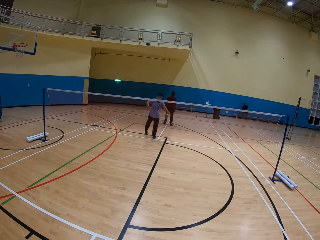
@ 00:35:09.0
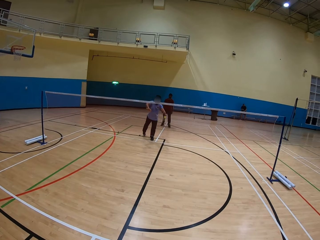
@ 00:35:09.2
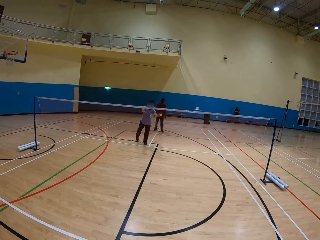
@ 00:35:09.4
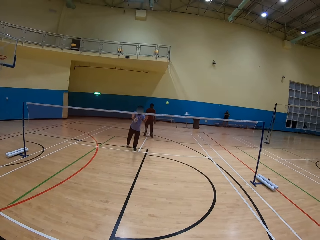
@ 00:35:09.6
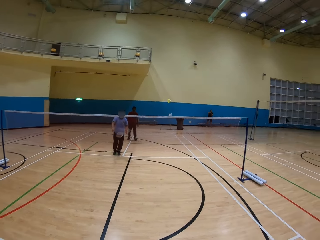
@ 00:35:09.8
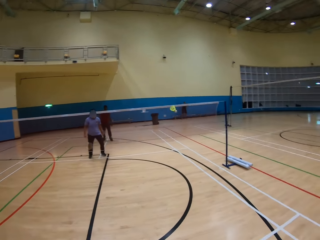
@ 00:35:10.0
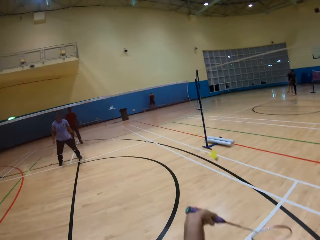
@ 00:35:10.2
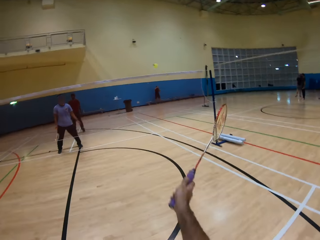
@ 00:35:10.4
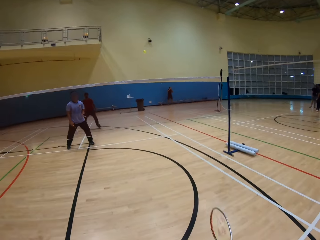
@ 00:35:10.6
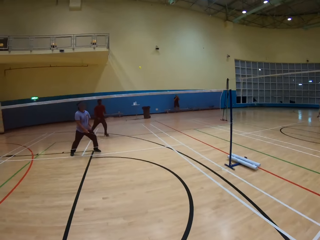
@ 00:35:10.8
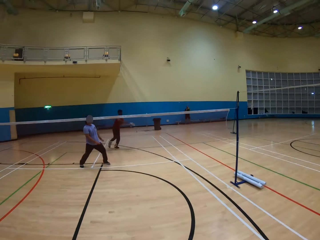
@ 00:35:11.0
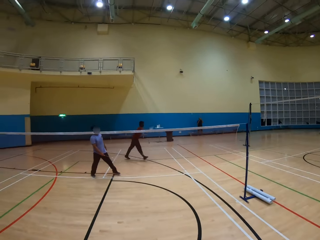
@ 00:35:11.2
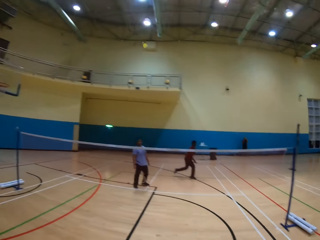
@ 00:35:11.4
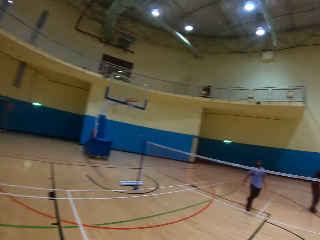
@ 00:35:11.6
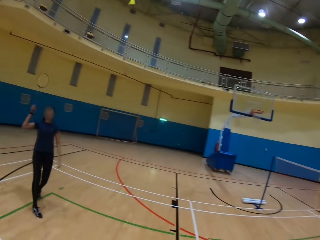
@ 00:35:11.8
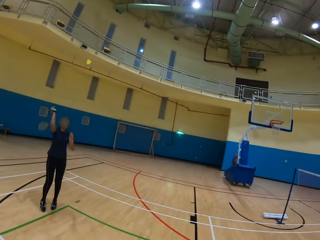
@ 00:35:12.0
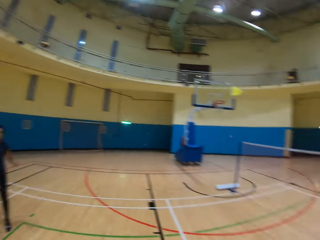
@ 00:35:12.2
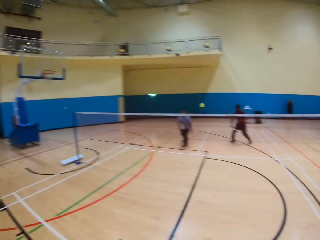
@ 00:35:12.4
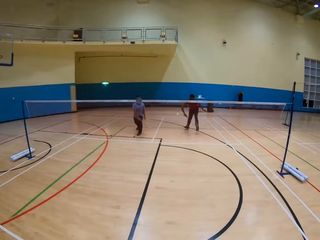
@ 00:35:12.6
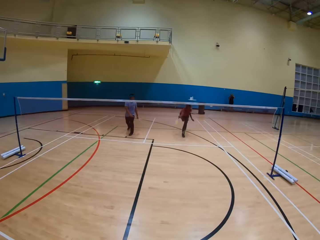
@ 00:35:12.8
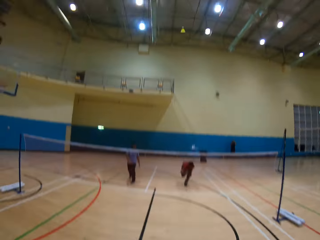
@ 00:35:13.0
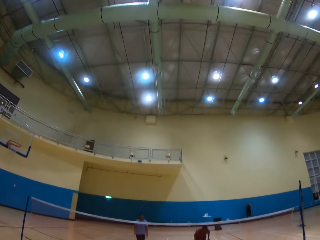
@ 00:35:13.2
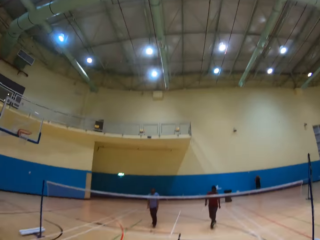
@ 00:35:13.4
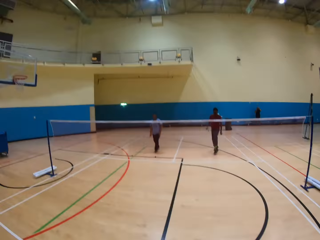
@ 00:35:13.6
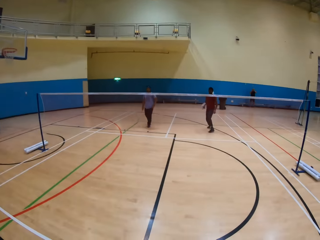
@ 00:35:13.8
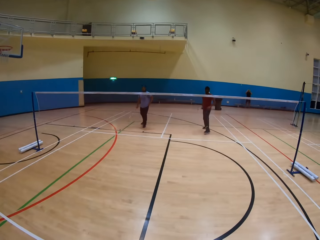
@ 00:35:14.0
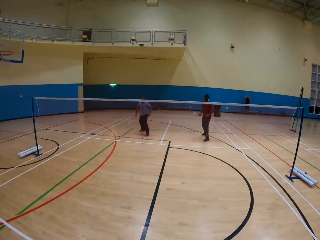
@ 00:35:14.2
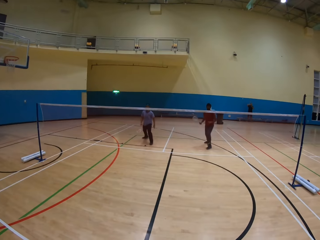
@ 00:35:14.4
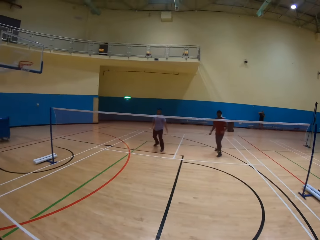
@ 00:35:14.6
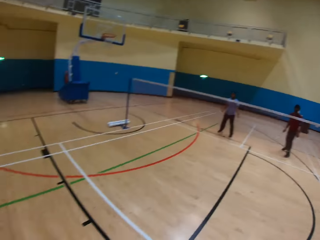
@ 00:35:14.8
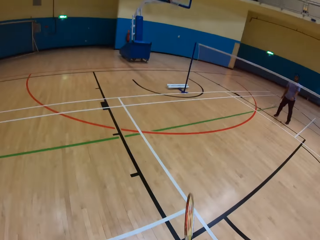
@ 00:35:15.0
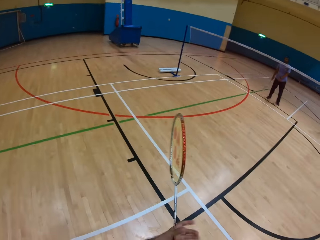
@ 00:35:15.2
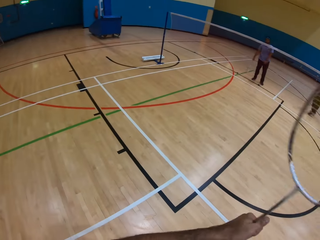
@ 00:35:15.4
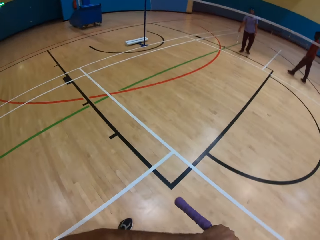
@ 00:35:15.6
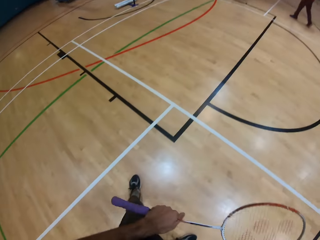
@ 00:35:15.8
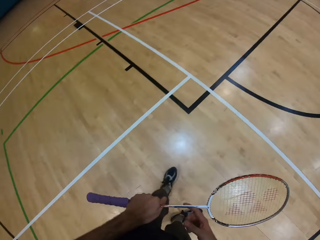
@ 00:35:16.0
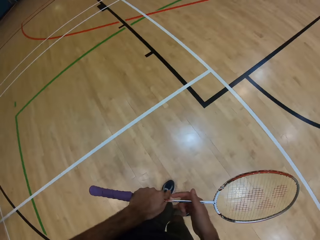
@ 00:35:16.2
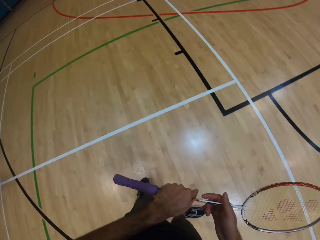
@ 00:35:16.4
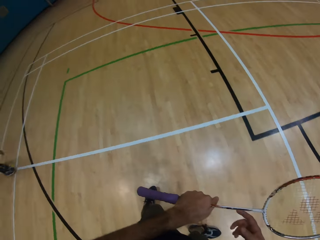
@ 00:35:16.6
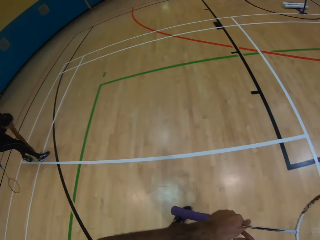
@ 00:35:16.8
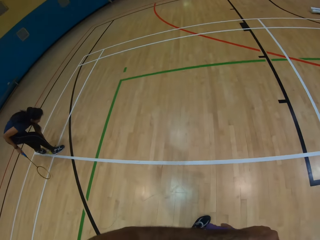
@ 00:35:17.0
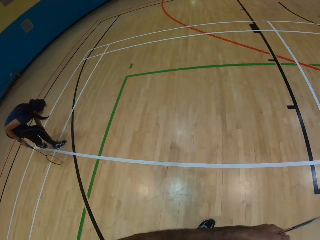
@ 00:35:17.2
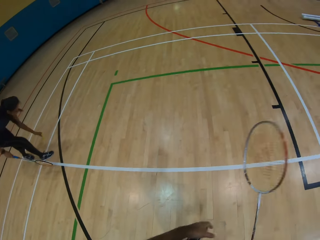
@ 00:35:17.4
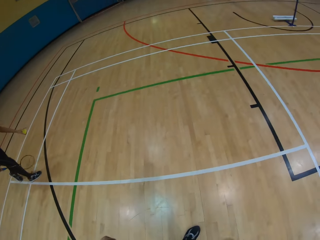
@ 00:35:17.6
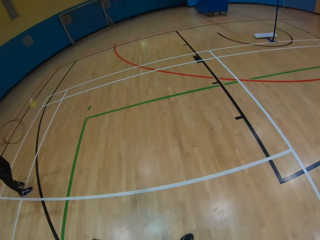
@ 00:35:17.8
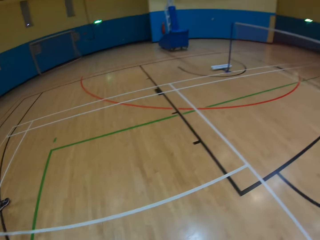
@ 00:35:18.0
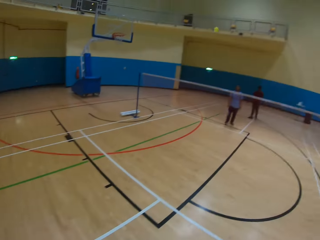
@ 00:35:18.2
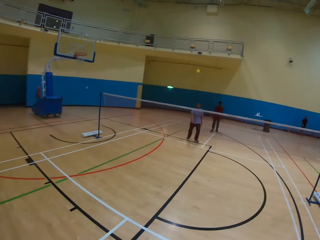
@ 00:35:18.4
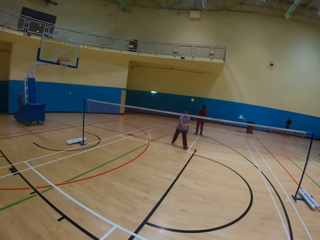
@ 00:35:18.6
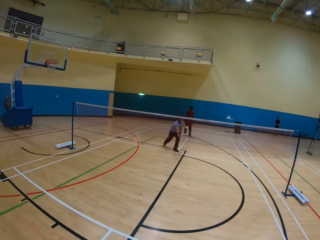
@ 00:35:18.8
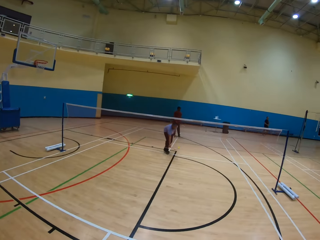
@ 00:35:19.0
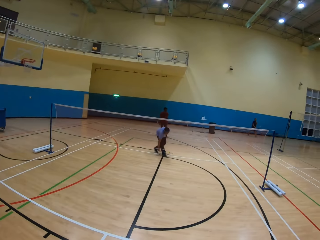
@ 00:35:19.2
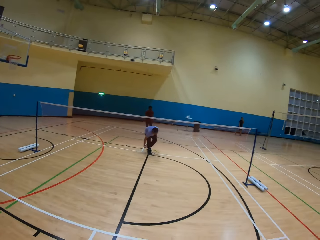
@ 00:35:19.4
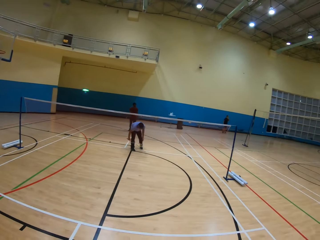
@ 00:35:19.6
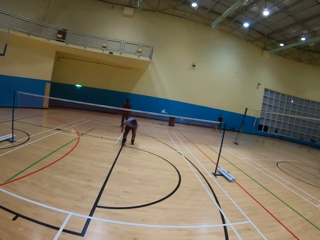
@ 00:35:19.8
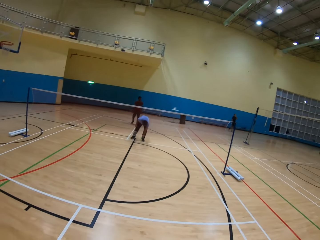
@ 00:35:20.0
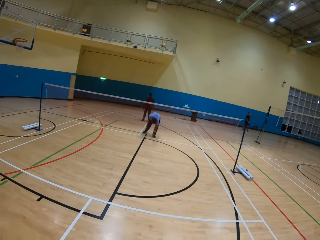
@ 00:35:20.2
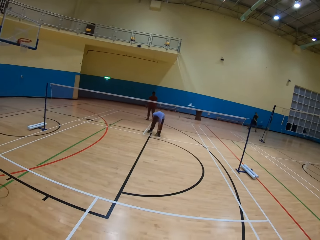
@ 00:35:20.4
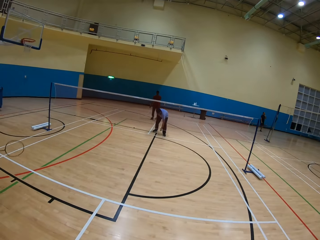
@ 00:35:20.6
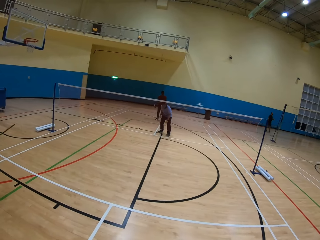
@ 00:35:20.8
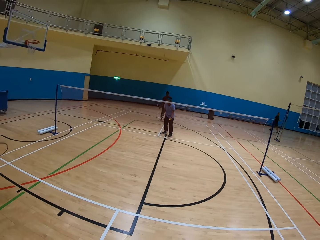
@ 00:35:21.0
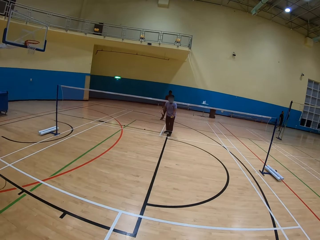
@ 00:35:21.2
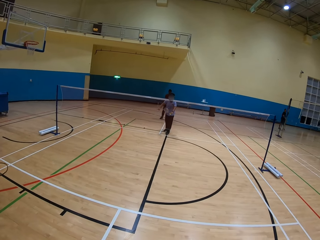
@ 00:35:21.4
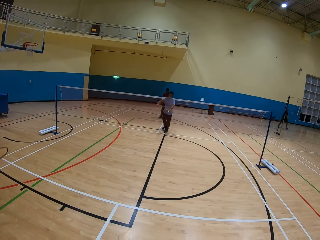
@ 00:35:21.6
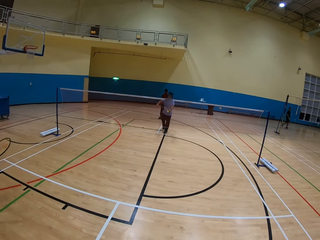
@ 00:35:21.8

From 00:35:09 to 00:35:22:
A man hits the shuttlecock with the racket. The camera wearer plays badminton. They hit the shuttlecock. Another man hits the shuttlecock. A woman hits the shuttlecock. The other man hits the shuttlecock. The woman picks up the shuttlecock on the ground. The woman hits the shuttlecock. The first man picks up the shuttlecock.

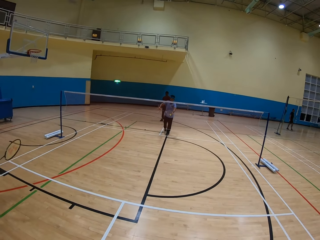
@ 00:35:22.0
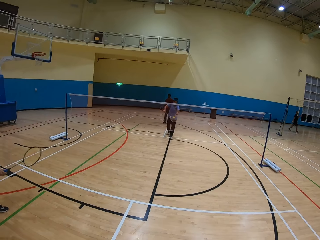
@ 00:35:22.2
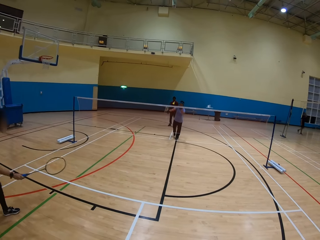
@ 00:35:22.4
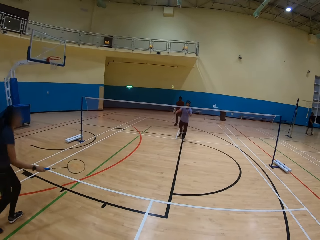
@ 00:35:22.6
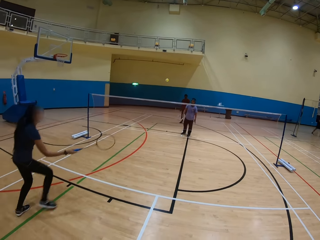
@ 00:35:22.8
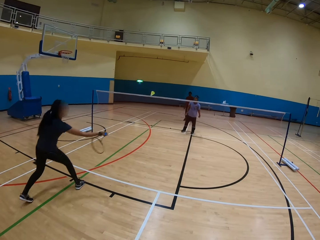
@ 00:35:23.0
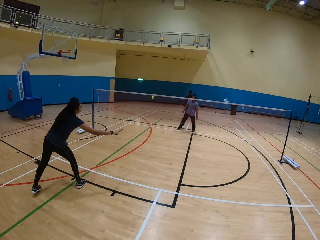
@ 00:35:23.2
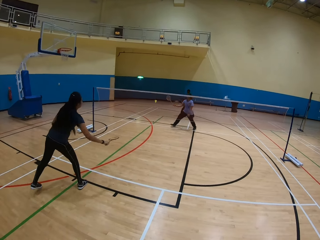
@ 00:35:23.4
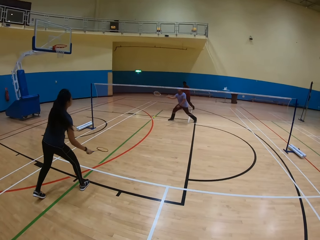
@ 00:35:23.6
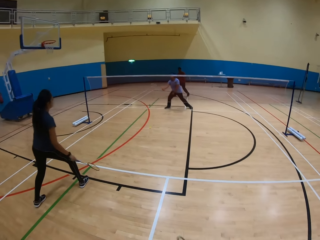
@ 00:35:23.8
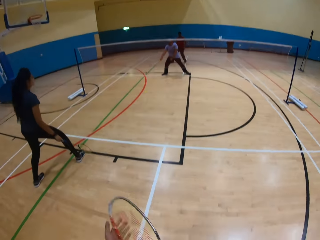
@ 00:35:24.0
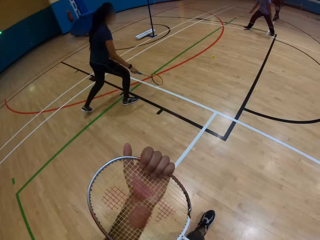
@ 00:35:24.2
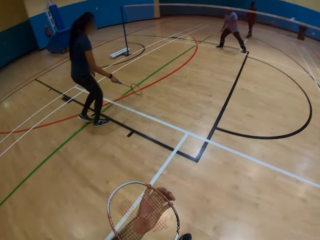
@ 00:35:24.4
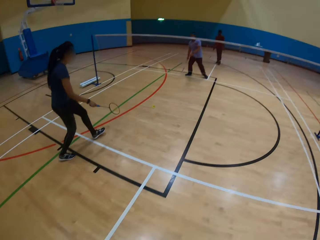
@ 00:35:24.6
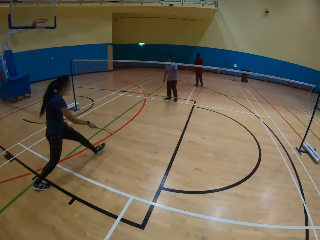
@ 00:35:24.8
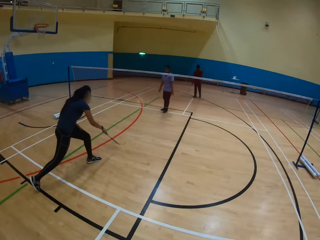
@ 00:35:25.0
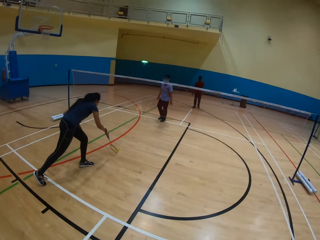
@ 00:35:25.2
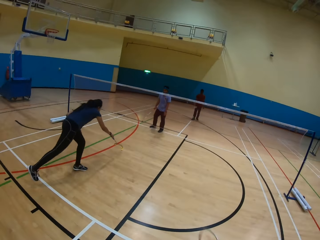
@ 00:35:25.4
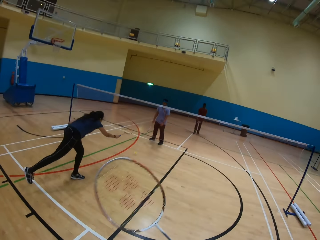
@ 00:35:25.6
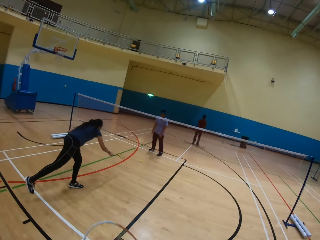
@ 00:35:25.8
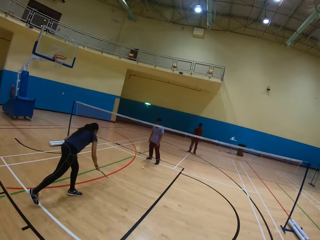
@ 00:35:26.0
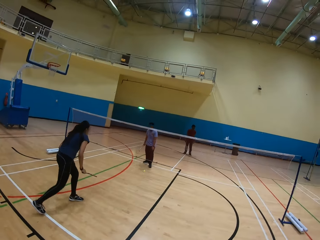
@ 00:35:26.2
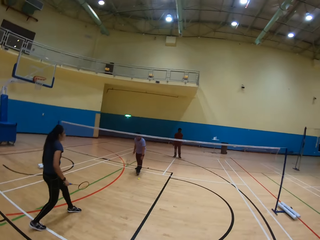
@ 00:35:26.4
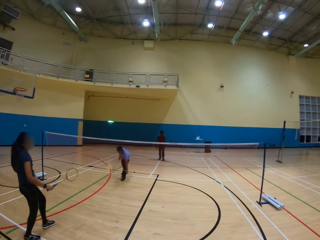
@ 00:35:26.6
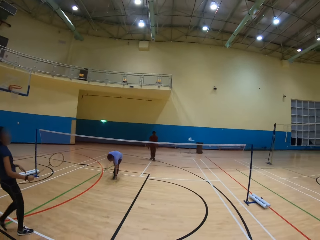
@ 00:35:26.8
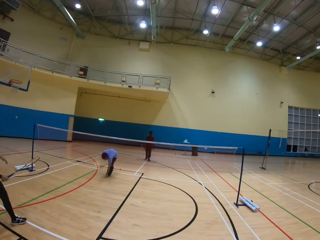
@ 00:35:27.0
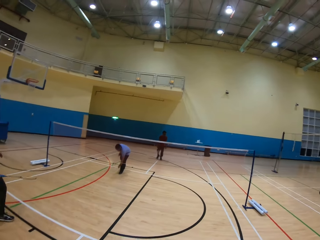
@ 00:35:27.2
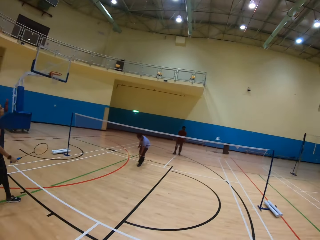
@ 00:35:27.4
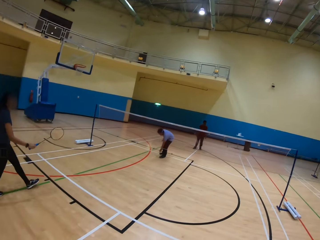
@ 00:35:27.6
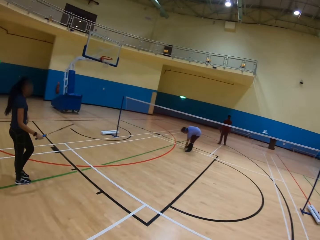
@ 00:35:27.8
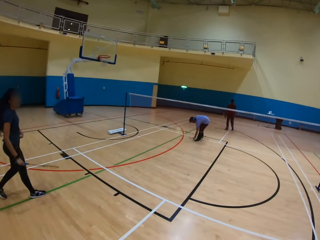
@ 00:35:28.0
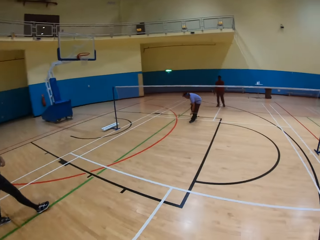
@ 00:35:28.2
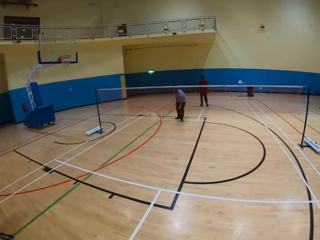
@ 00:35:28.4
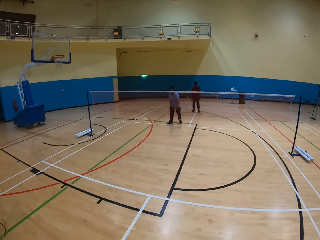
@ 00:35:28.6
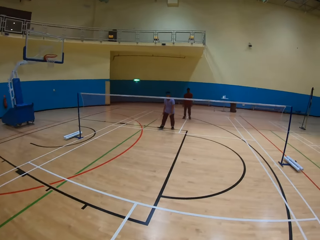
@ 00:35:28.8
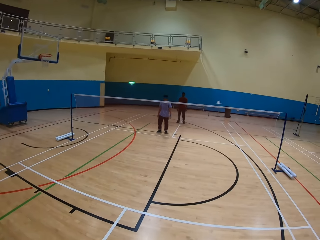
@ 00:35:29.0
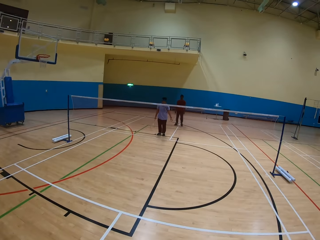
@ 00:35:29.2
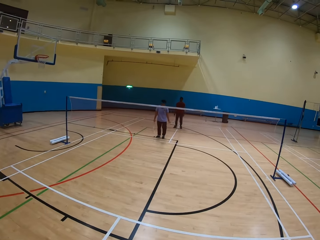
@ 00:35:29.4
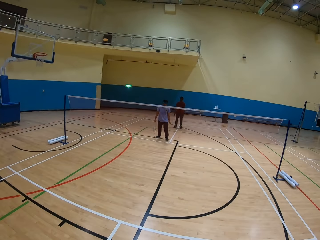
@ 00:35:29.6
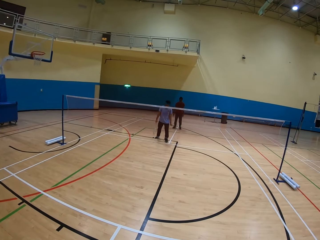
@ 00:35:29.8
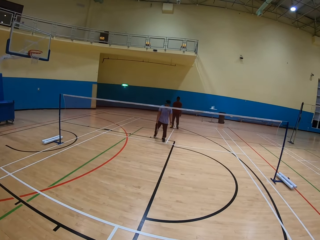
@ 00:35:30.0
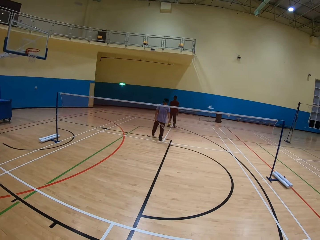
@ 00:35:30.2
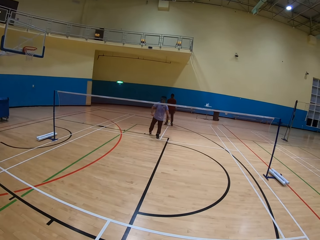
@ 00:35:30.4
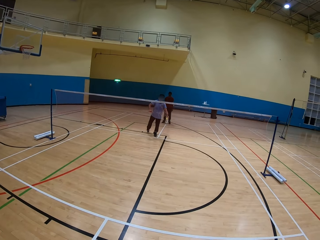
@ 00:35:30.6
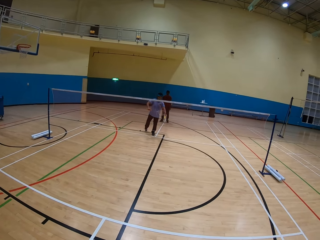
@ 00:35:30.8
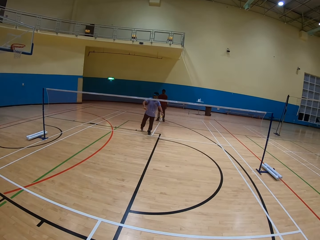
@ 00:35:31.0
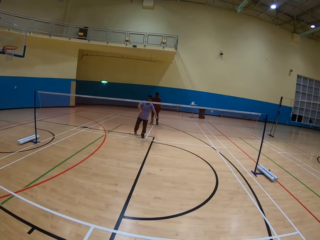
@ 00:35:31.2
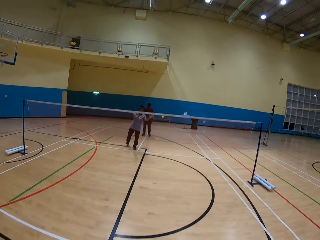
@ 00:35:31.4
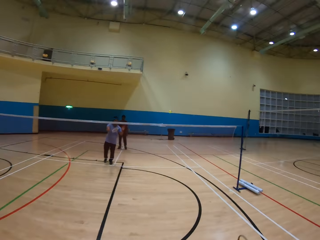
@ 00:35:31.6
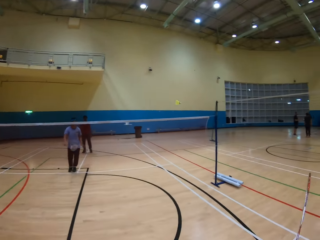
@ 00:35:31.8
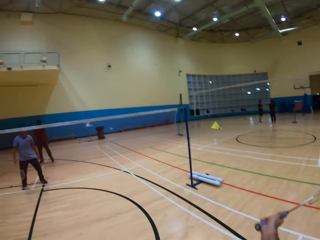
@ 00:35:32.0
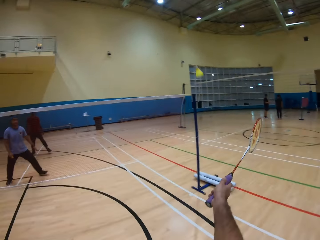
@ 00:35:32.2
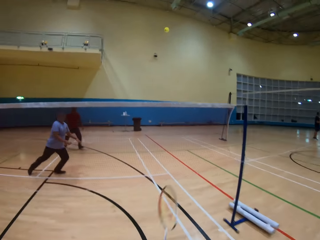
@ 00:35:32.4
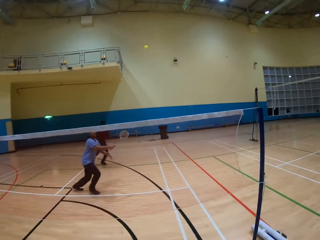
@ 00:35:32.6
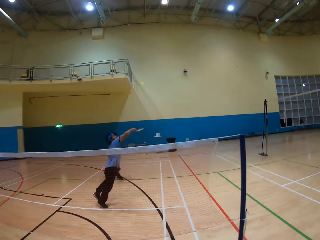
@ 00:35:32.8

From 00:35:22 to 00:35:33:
A man hits the shuttlecock. A woman hits the shuttlecock. A person throws the shuttlecock. The woman hits the shuttlecock on the ground. The man picks up the shuttlecock on the ground and hits the shuttlecock. The camera wearer plays badminton. They hit the shuttlecock.
